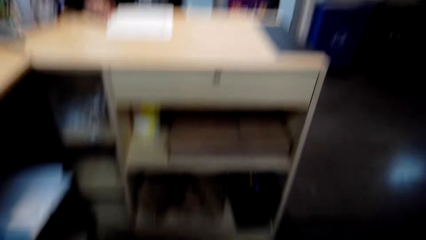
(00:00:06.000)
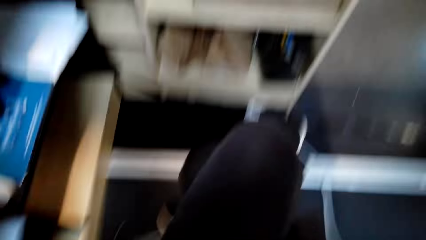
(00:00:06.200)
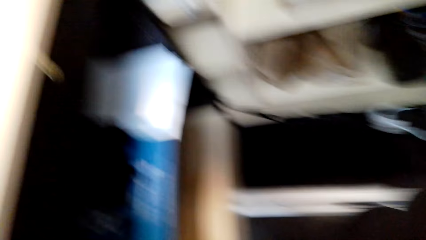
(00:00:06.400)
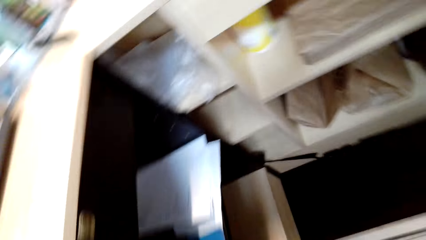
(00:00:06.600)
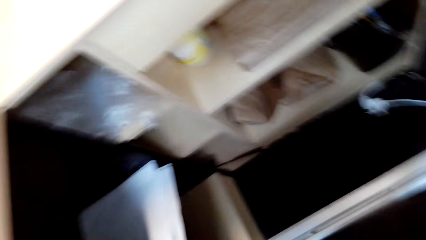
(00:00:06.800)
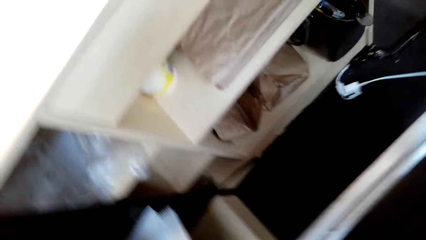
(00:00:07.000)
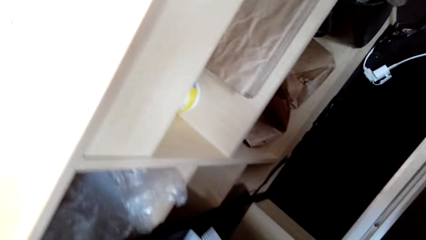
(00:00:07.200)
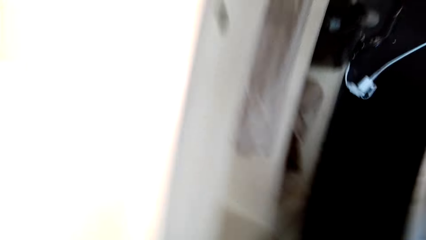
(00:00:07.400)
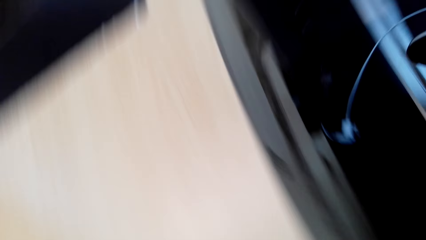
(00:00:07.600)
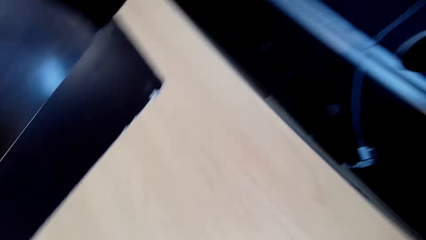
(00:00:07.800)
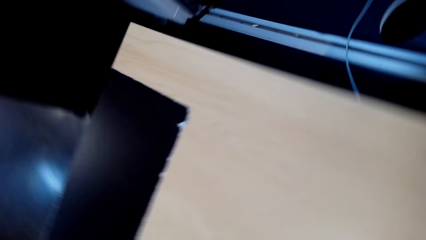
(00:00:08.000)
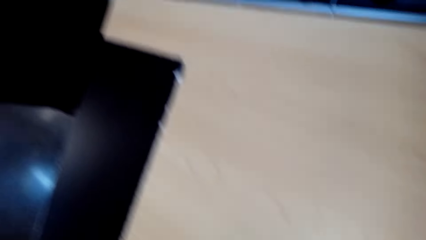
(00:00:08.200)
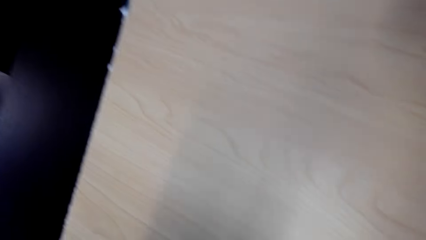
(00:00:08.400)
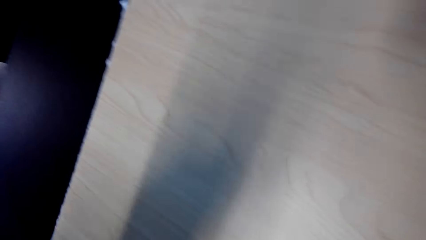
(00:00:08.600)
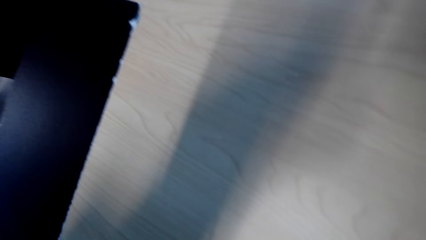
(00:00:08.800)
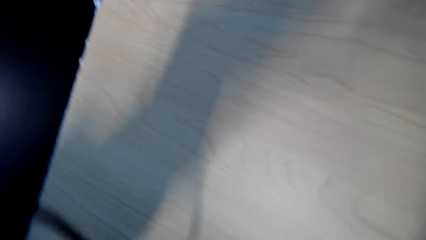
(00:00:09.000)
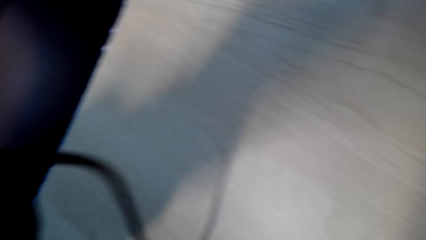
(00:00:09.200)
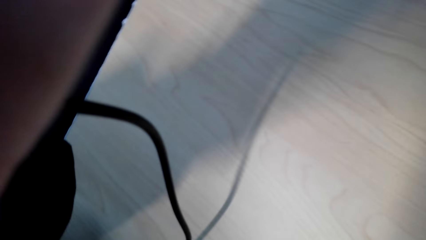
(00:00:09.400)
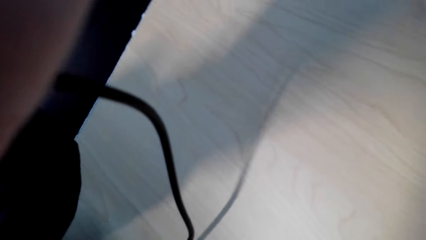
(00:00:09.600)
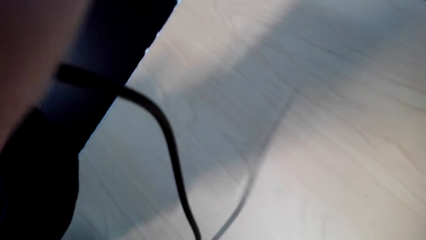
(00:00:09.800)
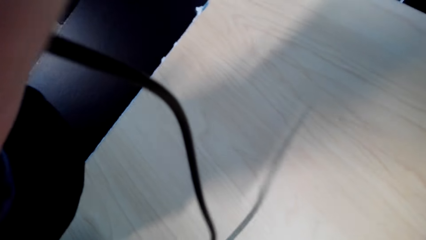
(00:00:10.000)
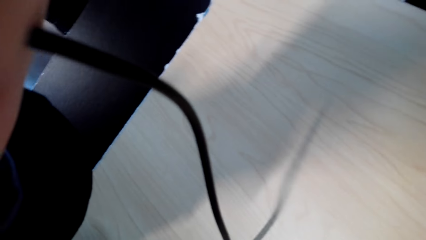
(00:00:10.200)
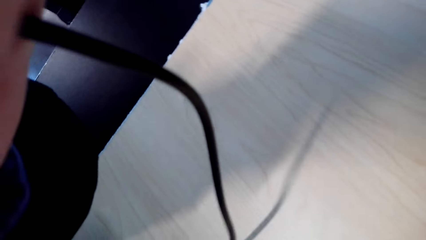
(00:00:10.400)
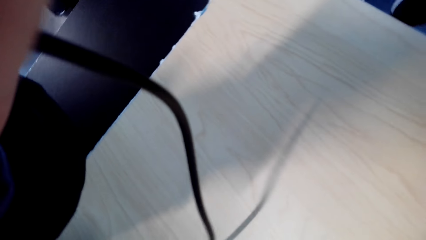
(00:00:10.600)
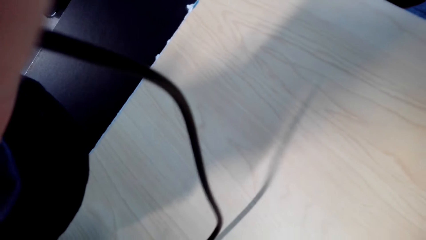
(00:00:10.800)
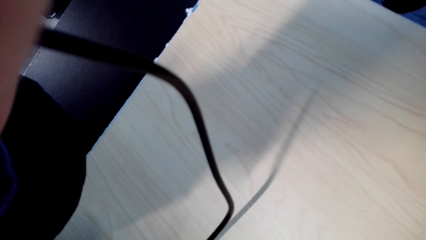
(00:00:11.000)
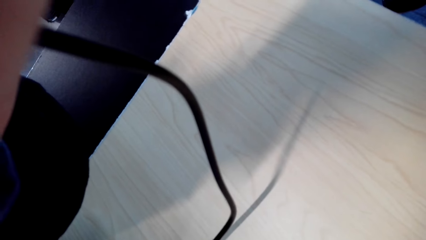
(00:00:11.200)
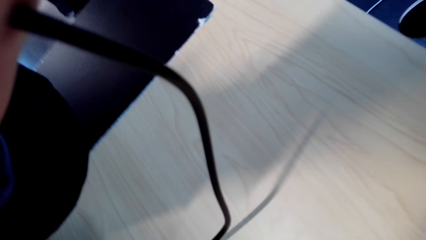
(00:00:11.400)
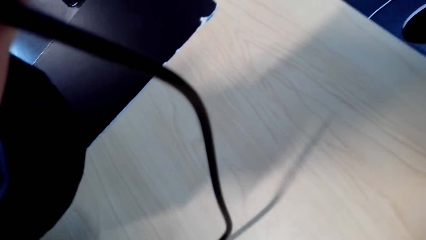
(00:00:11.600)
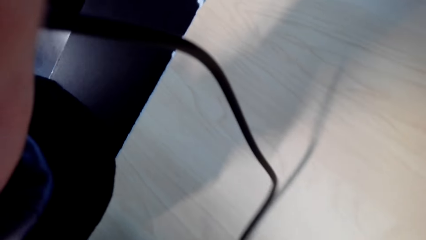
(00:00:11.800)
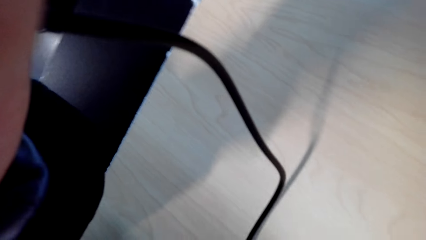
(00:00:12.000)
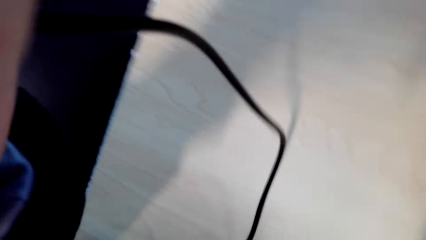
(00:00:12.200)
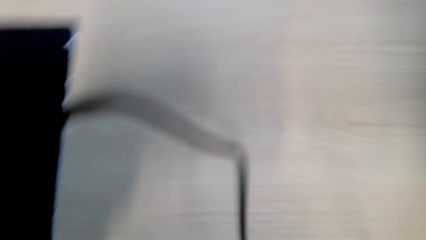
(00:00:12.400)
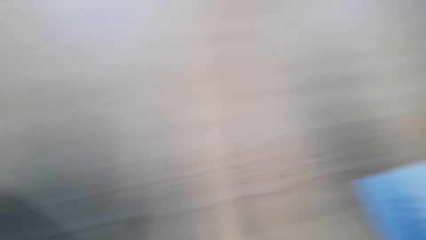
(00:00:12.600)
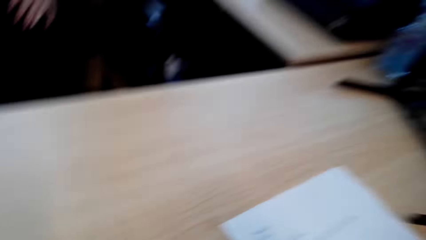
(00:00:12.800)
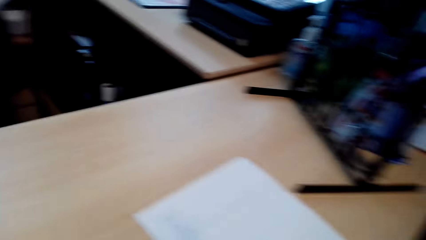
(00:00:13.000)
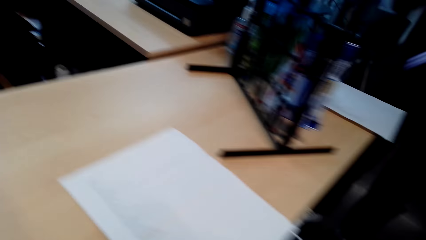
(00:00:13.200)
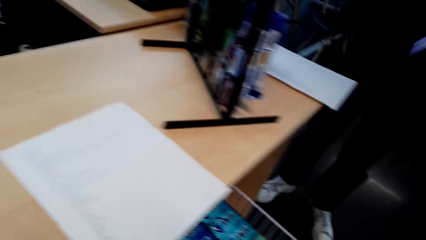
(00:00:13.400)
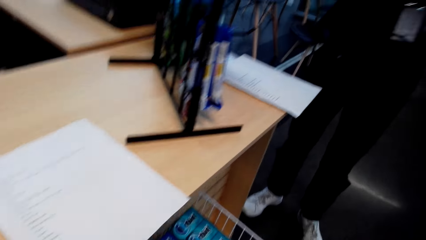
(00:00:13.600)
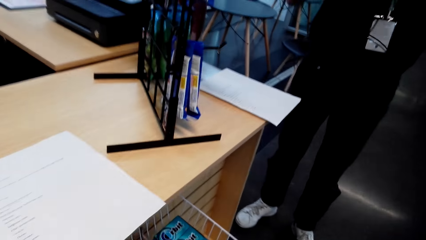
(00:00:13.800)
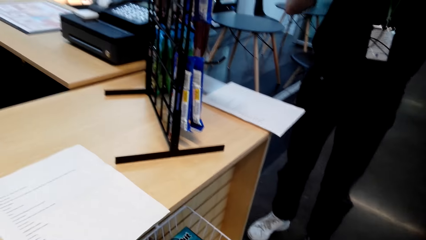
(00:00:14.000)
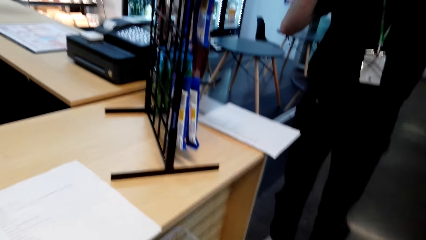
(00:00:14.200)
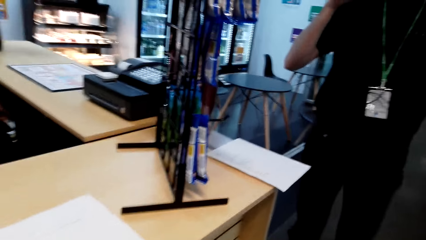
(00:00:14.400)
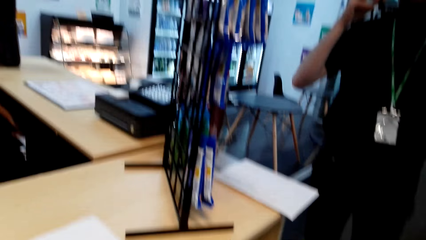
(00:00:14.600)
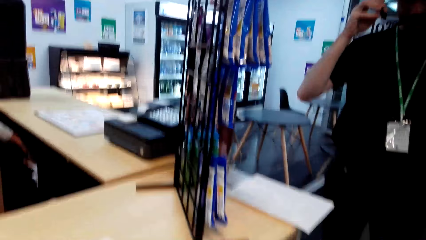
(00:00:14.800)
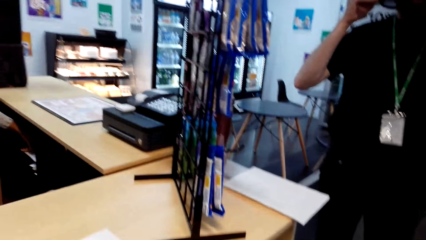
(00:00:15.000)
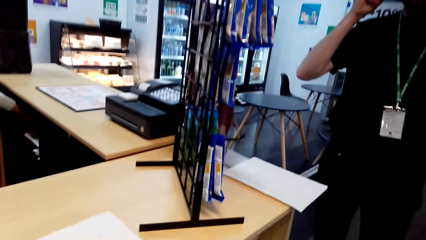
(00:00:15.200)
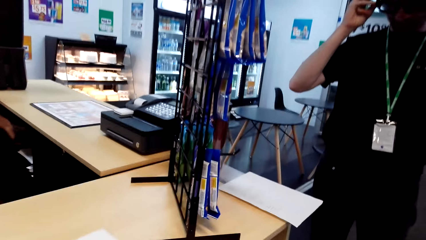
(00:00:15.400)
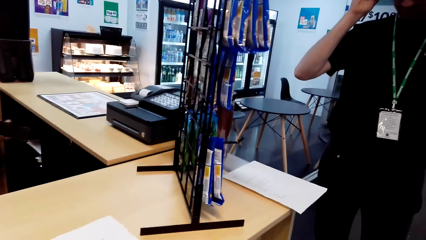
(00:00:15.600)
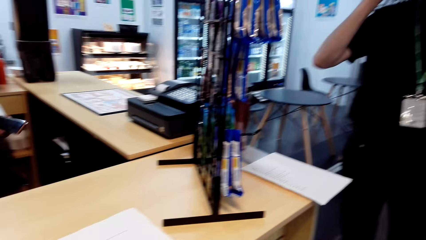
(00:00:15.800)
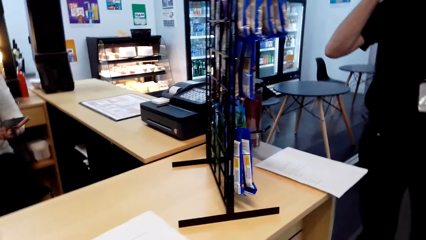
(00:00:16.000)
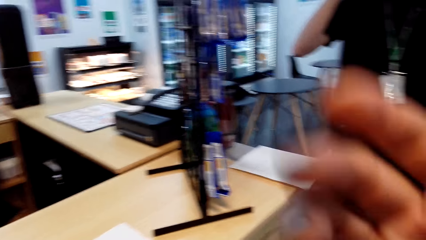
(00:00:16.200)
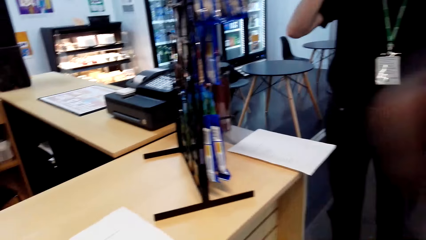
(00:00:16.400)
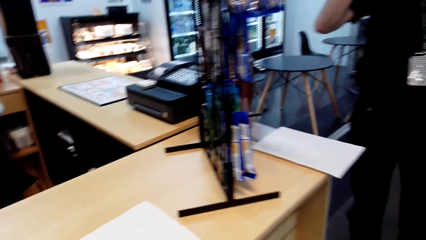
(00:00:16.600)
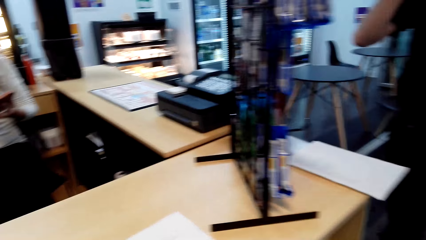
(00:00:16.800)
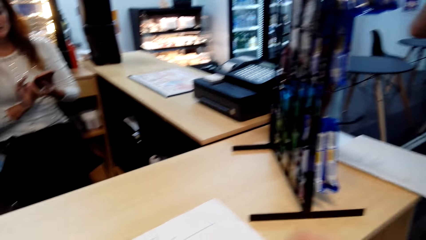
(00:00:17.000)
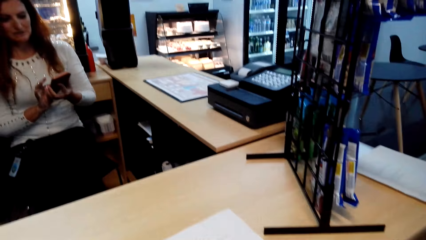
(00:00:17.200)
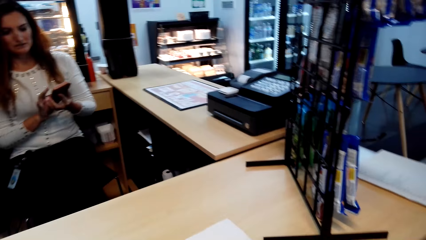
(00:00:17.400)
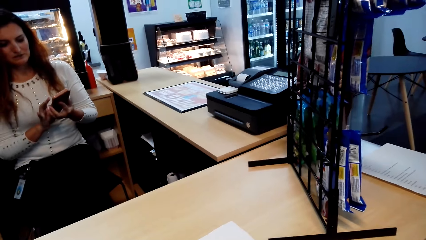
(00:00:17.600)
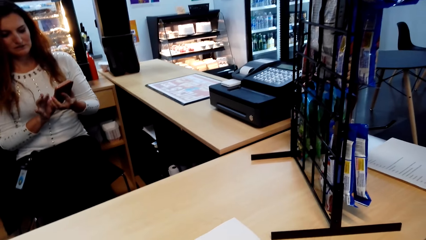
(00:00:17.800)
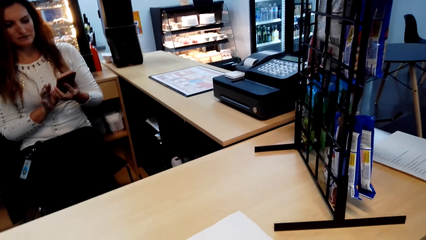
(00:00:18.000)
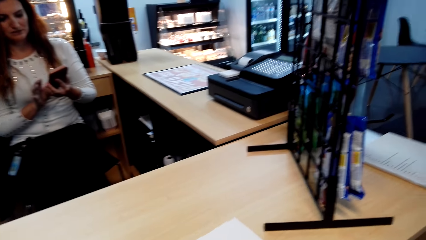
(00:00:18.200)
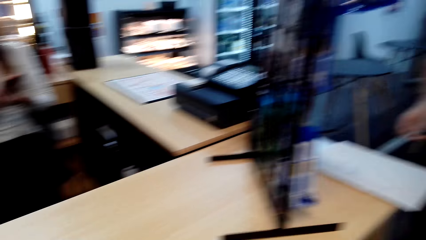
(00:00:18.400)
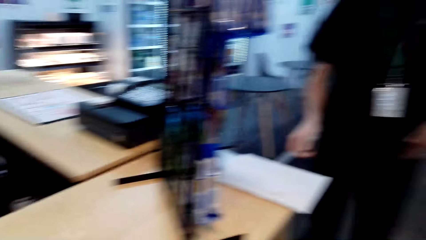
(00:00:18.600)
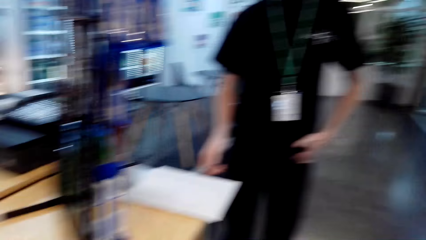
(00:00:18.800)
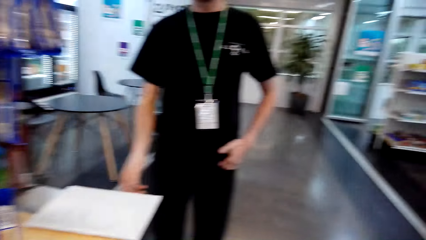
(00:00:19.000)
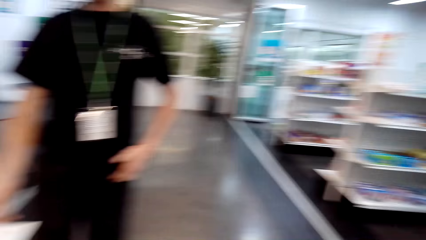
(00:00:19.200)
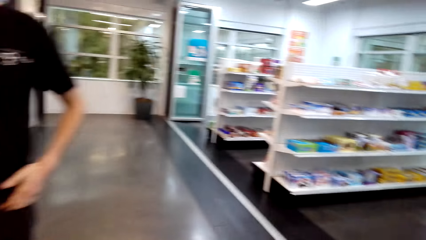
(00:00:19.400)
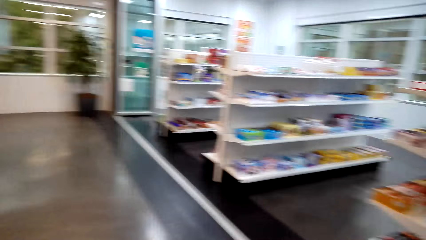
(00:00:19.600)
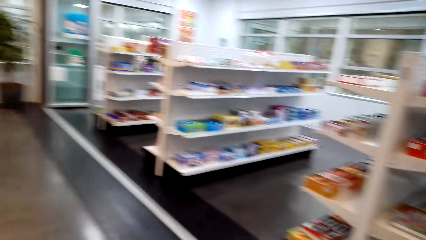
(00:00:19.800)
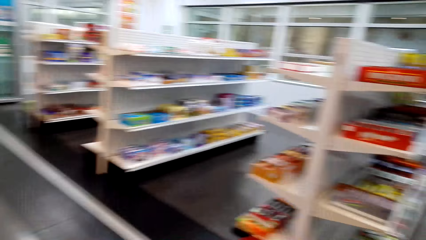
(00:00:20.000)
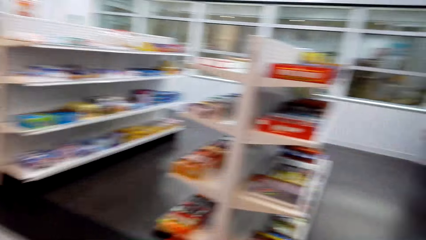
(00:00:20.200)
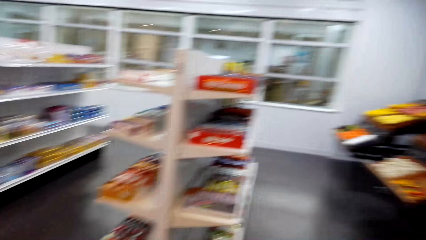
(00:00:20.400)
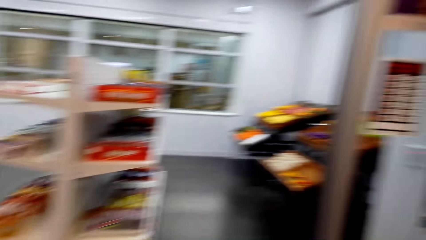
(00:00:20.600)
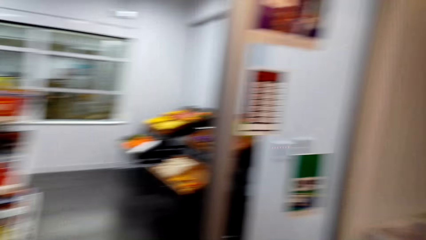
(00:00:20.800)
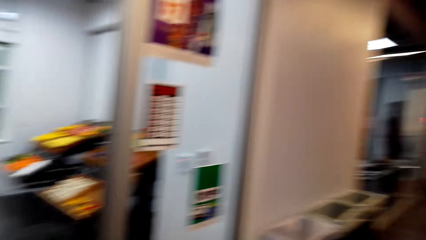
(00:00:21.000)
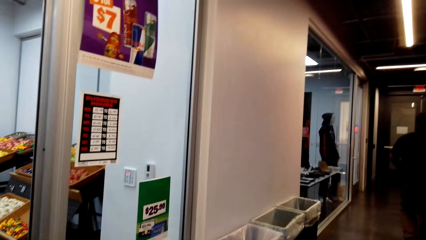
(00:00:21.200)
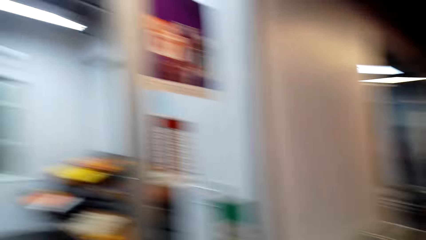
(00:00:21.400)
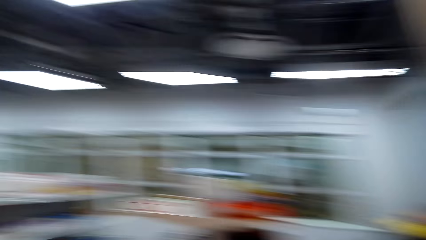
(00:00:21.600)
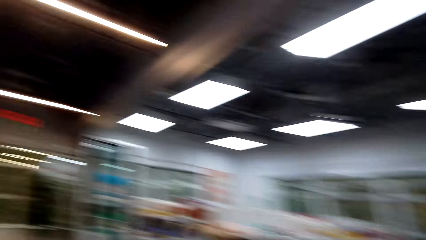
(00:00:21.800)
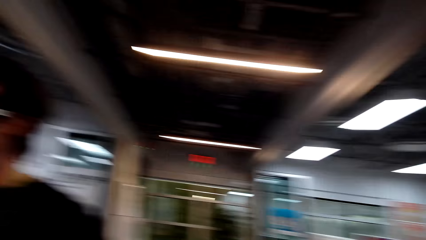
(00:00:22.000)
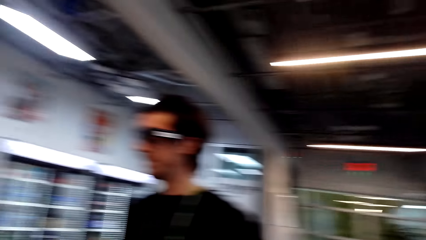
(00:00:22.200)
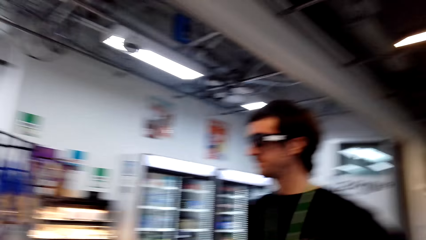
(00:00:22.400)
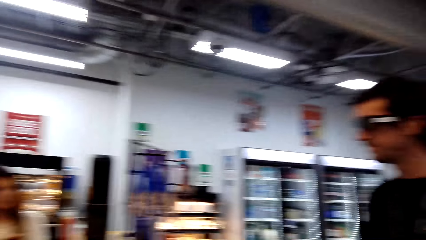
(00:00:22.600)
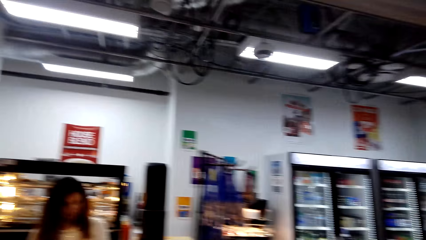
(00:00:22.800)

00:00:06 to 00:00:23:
The camera wearer walks around a supermarket. They put the camera into focus. They look around the supermarket. They adjust the camera. They look around the supermarket. A lady operates a mobile phone. The camera wearer walks around the supermarket. They look around the room.
